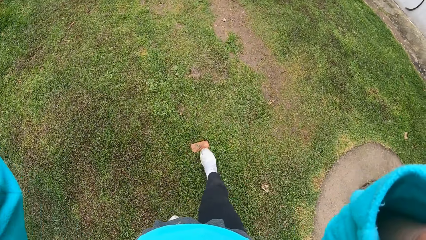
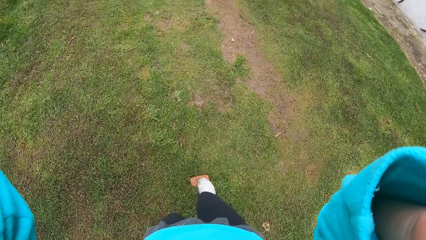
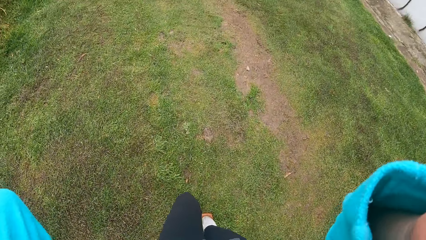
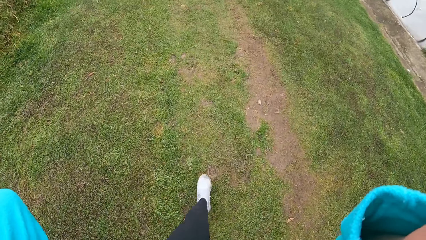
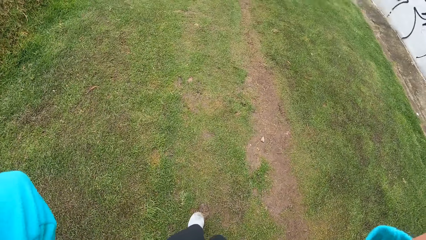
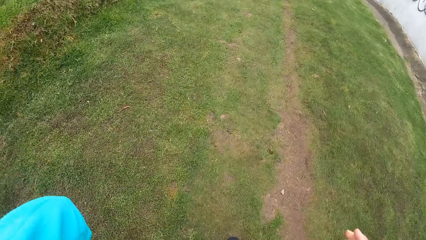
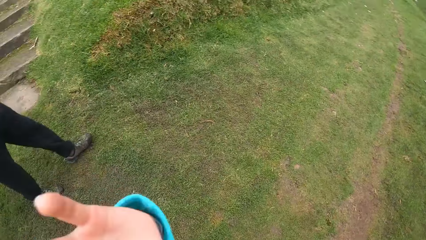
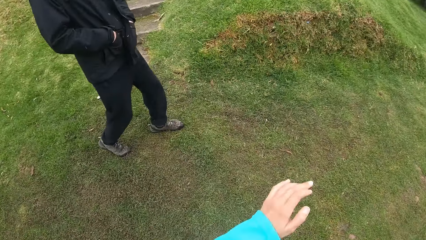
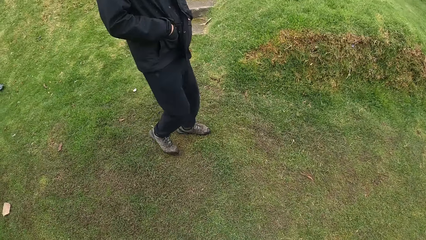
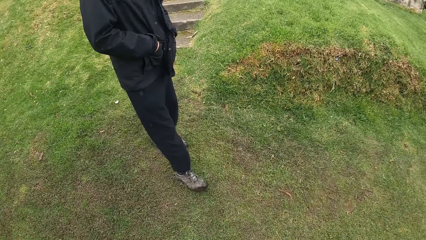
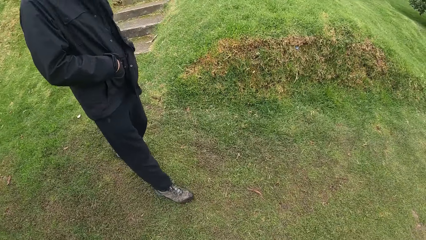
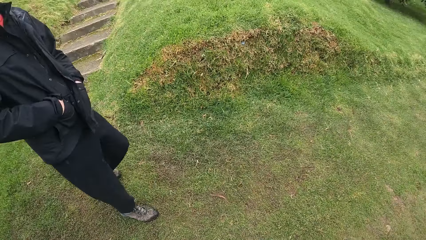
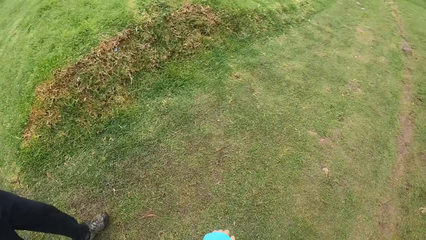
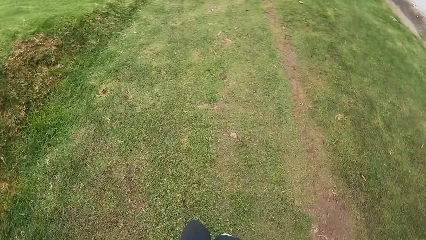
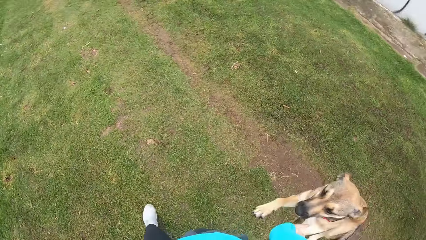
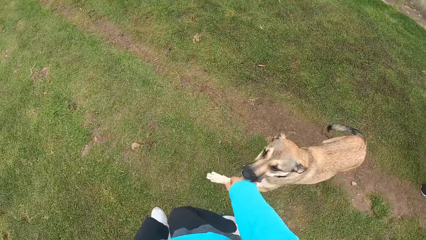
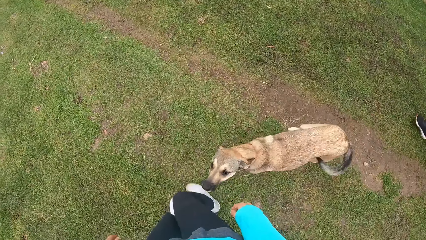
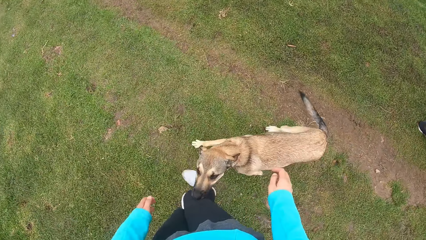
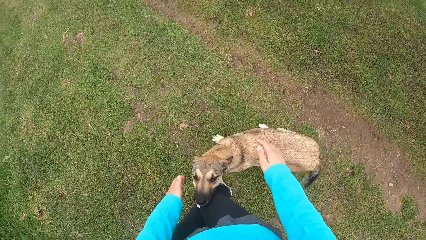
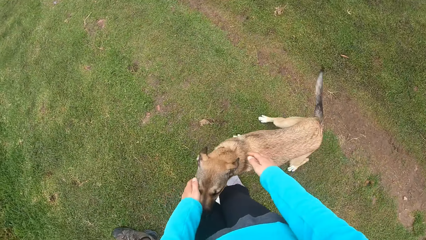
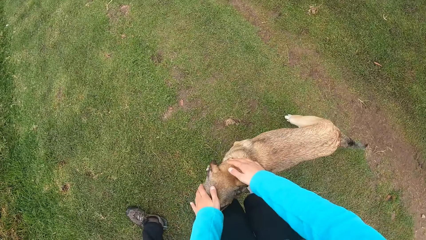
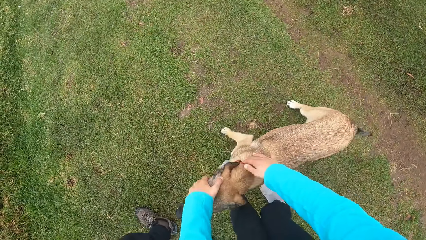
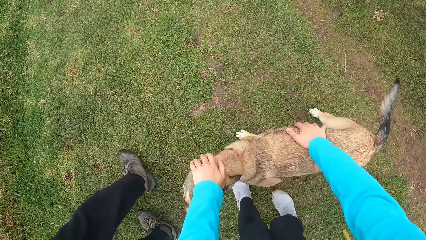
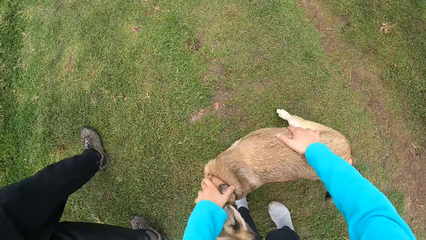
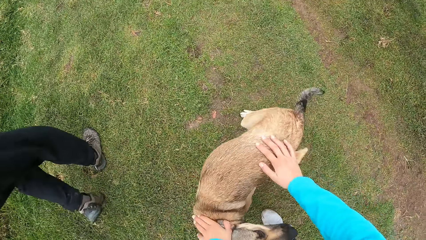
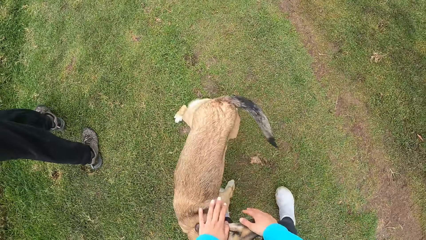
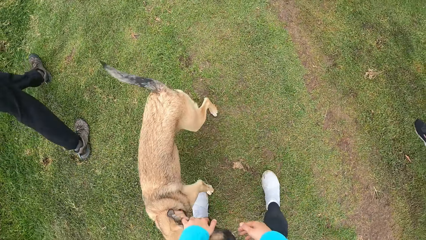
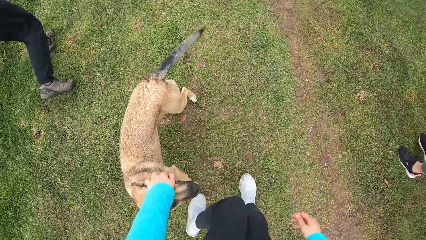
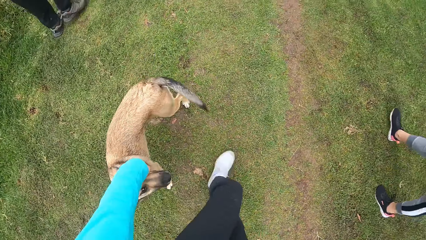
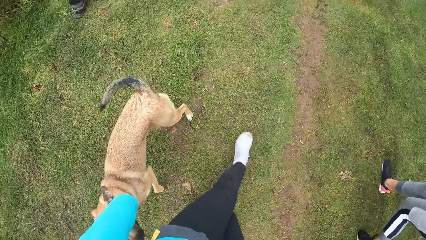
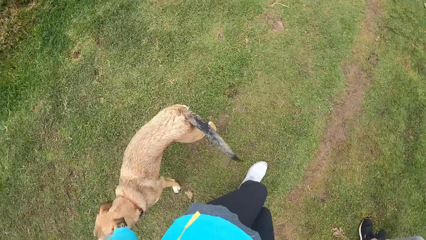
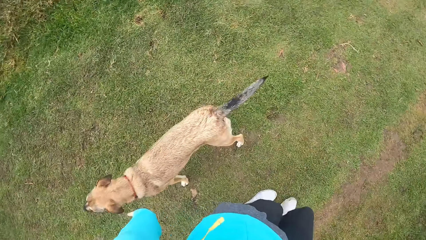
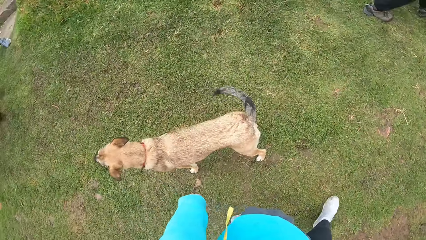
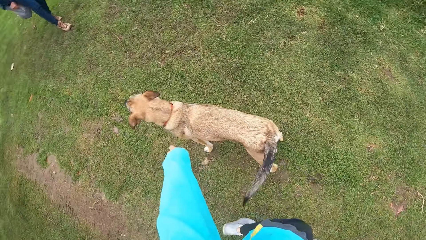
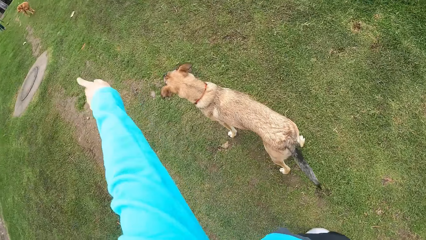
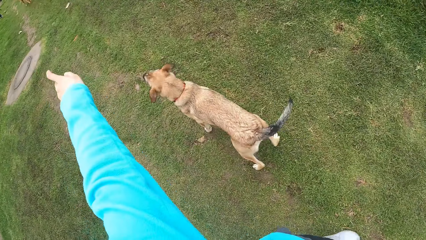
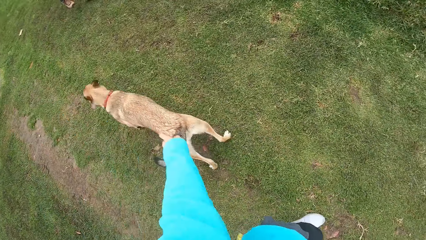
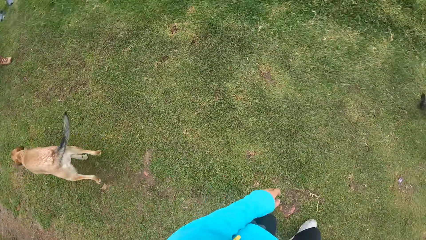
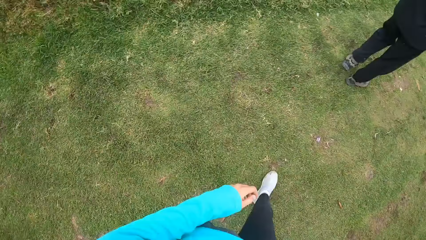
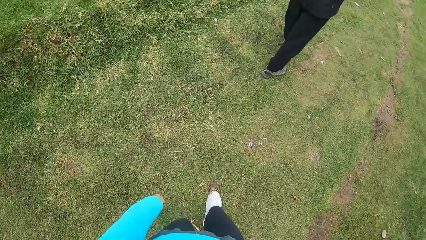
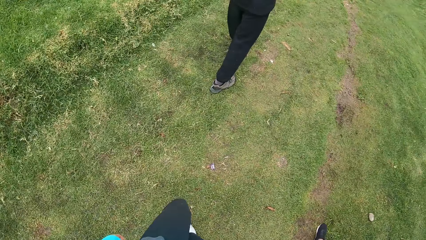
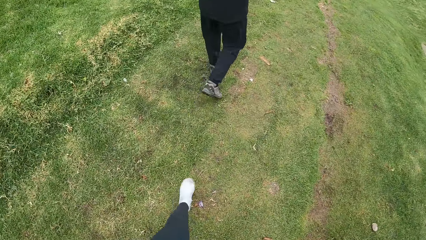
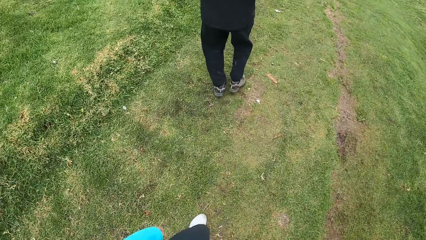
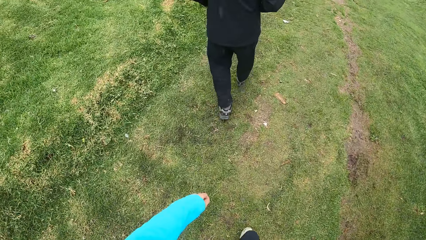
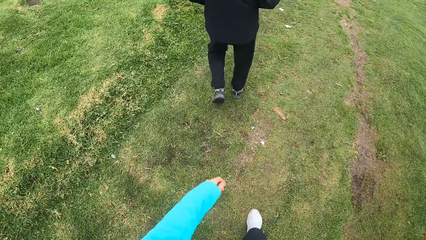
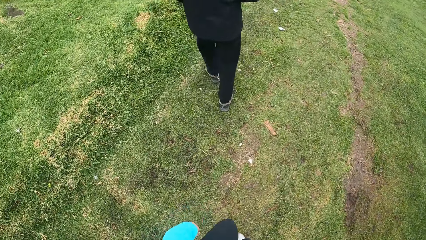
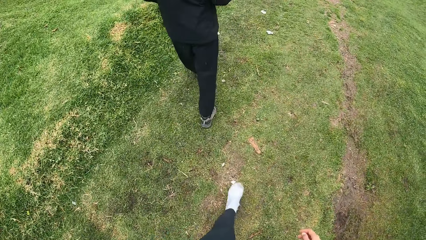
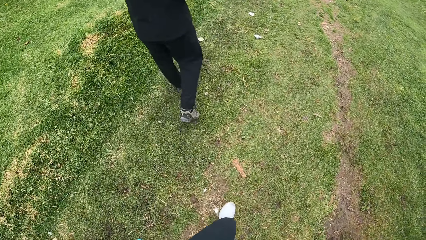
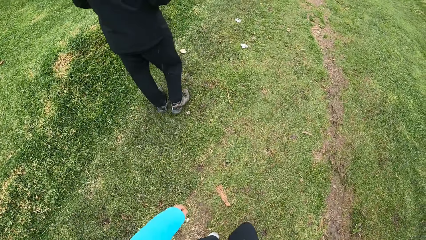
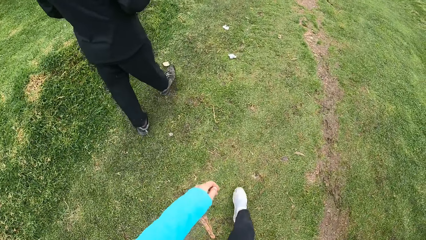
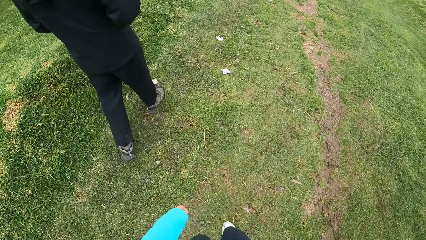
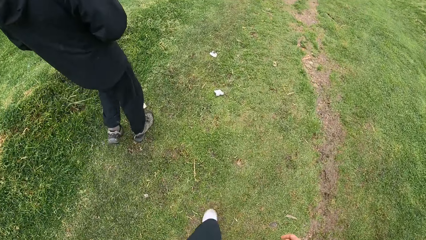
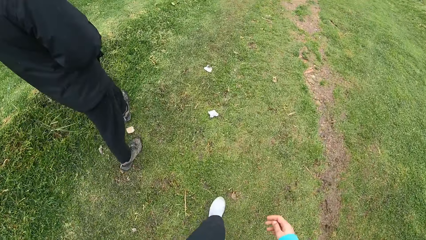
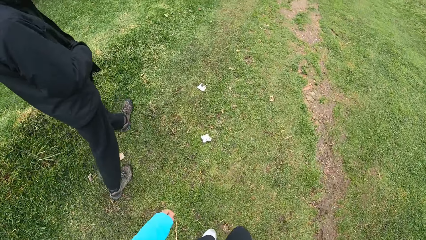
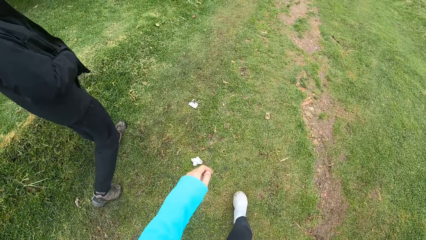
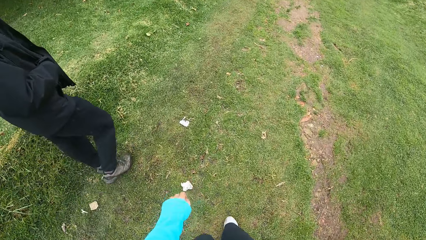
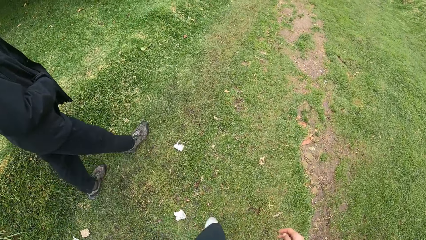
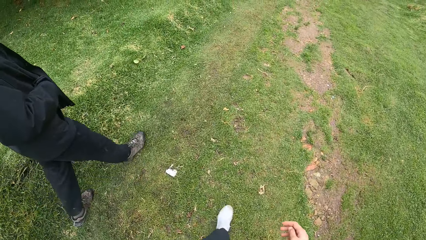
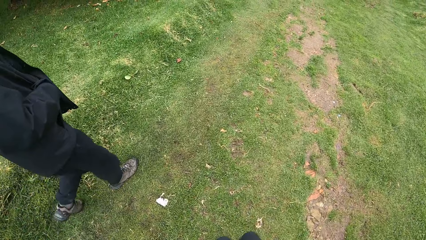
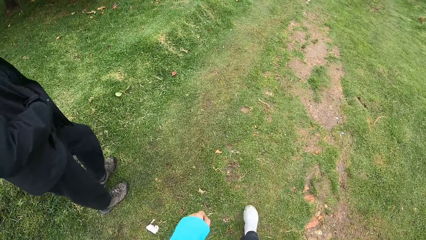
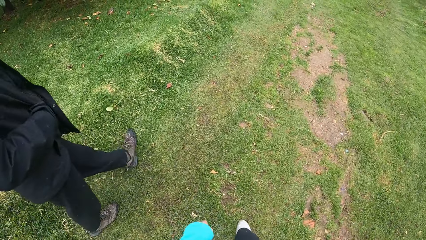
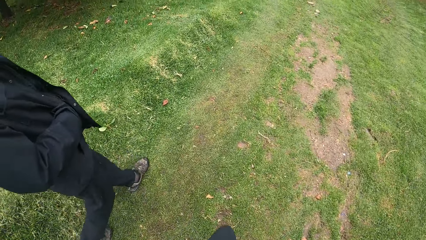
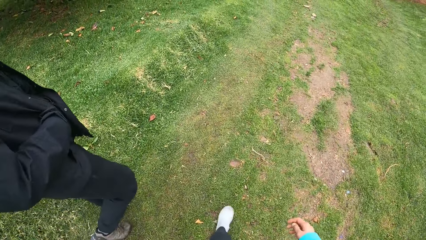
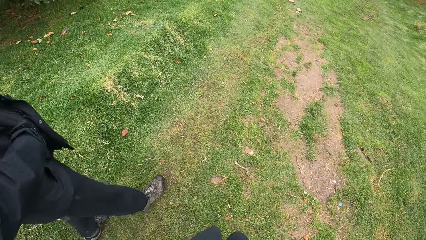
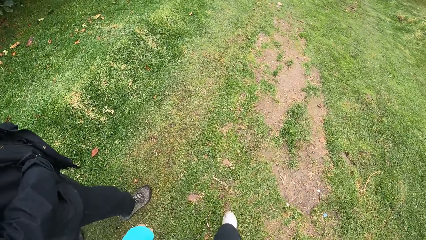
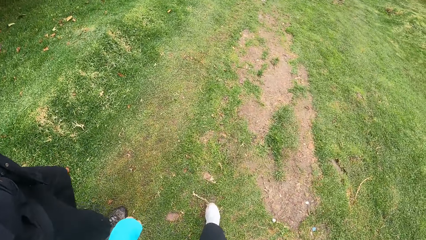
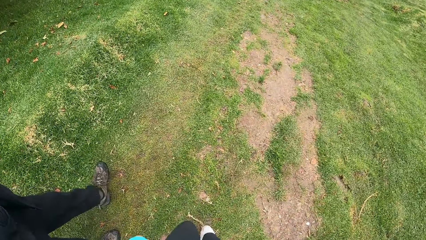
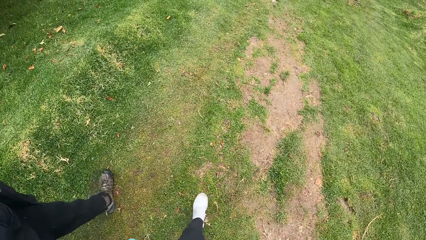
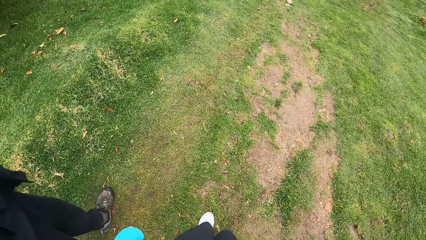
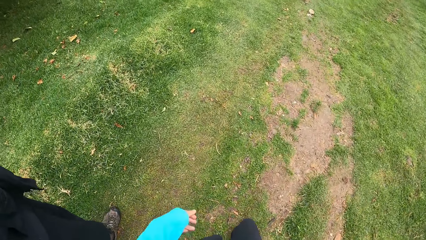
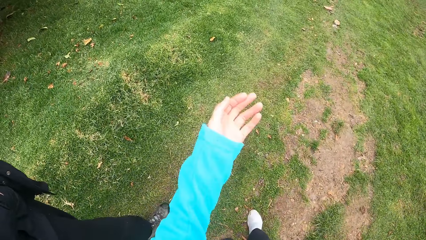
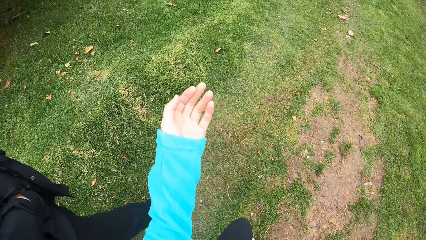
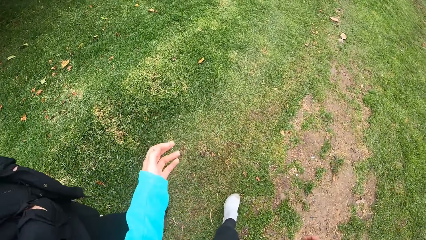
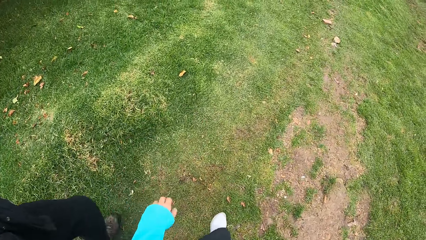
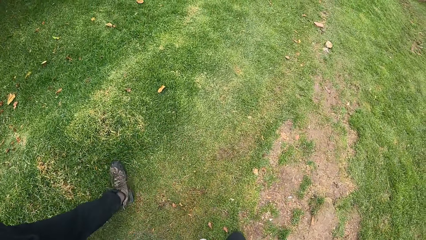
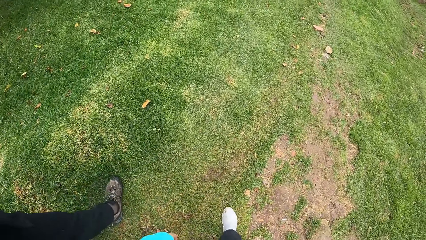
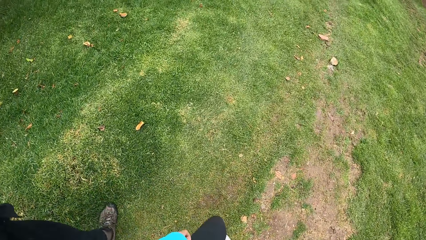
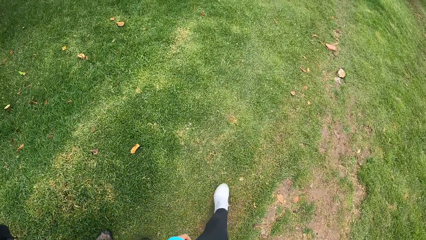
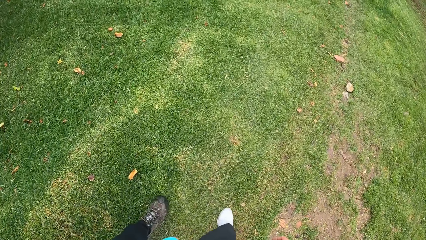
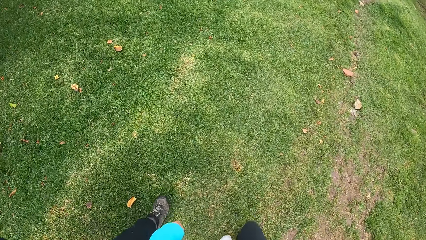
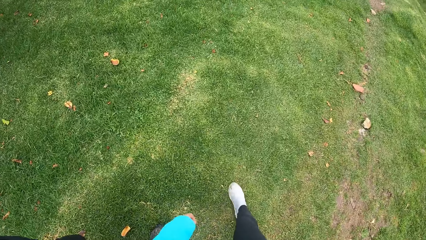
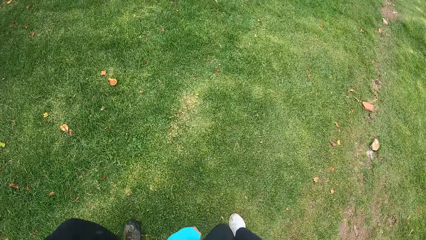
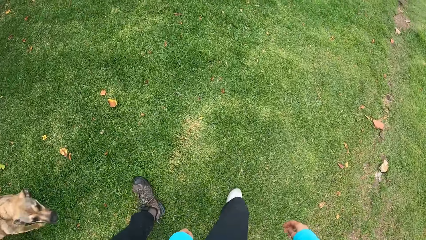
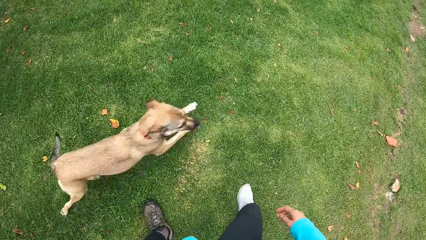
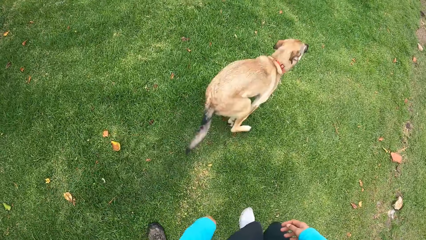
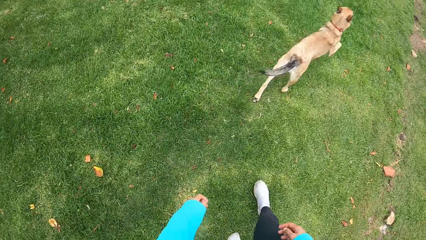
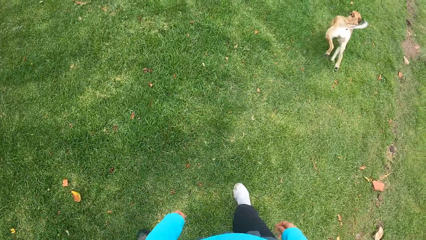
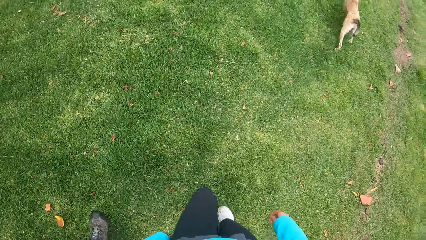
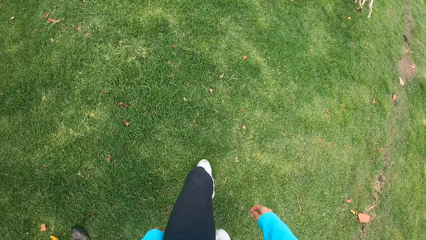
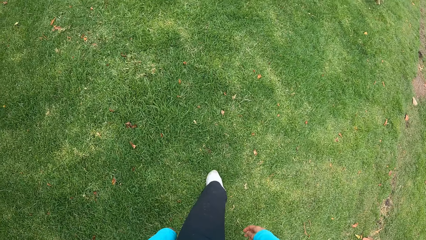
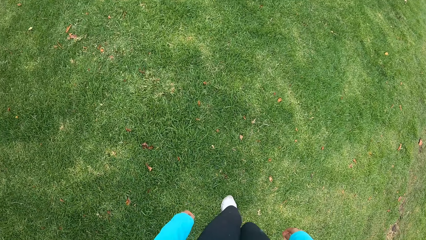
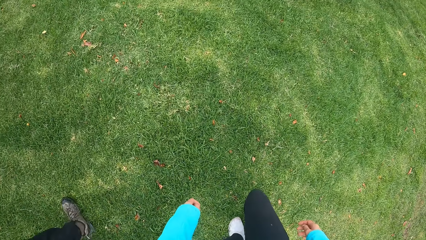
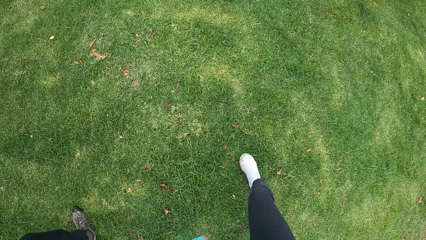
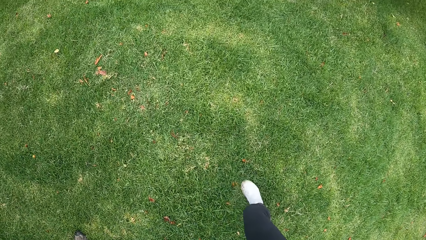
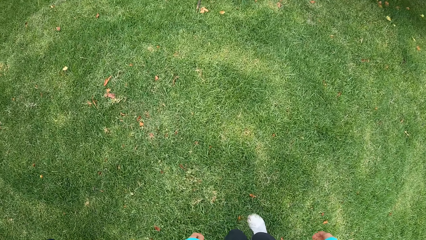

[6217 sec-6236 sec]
The dog plays with the camera wearer. The camera wearer pets the dog. They walk away from the dog with the woman and the man. They speak with gestures. They walk on a lawn with the man. Another dog runs past the camera wearer.
